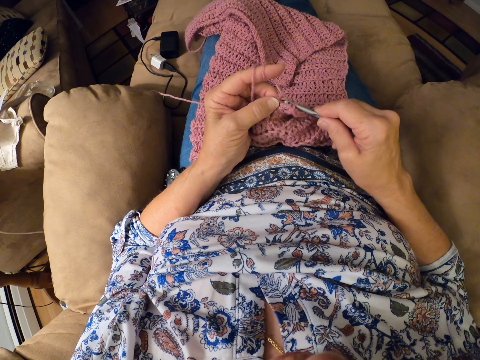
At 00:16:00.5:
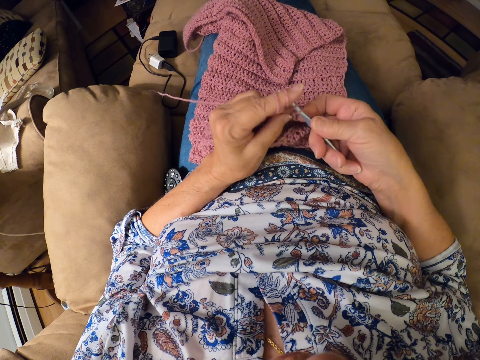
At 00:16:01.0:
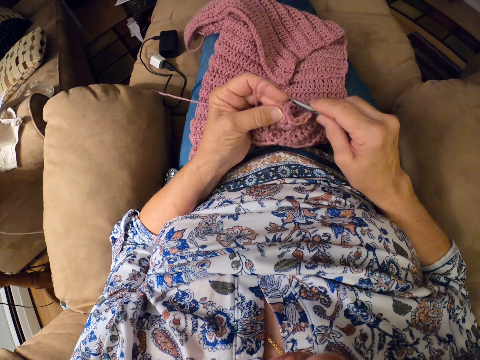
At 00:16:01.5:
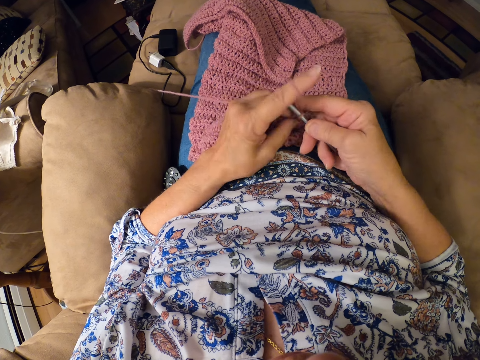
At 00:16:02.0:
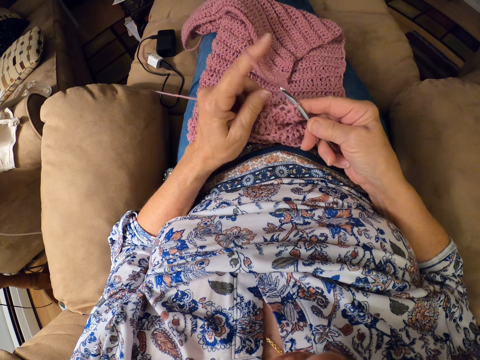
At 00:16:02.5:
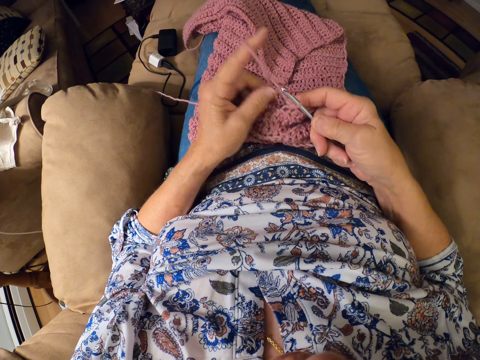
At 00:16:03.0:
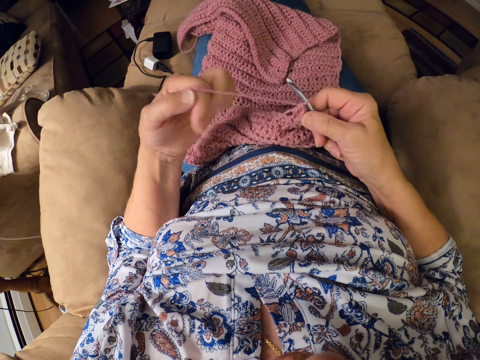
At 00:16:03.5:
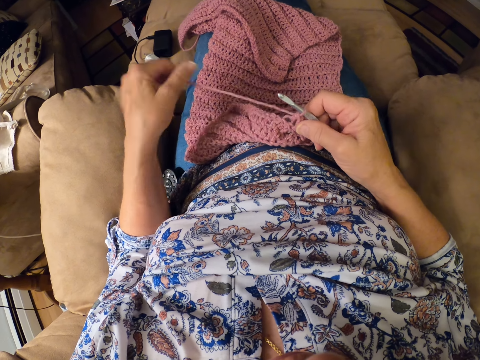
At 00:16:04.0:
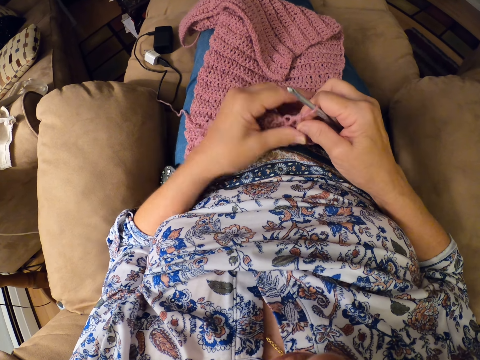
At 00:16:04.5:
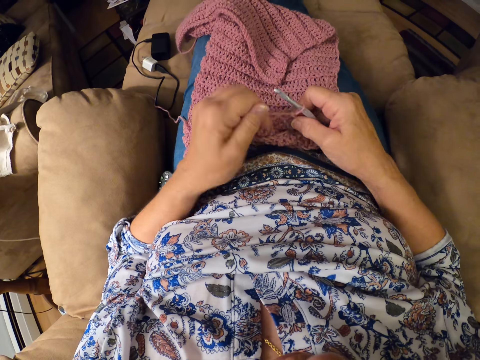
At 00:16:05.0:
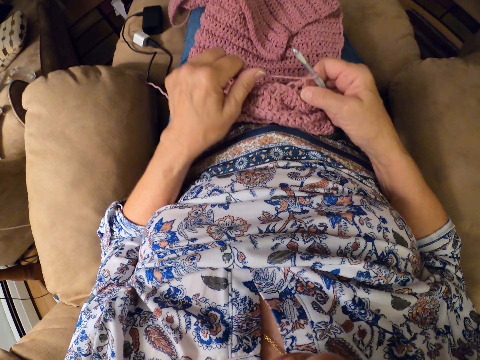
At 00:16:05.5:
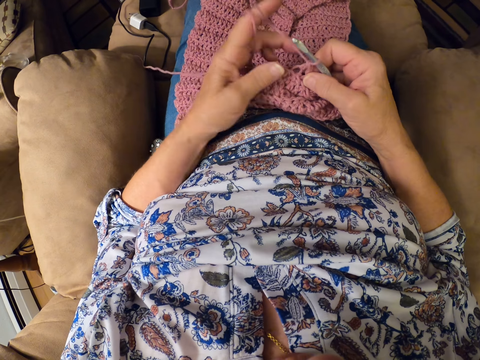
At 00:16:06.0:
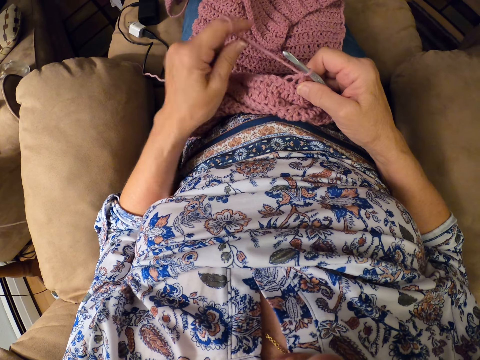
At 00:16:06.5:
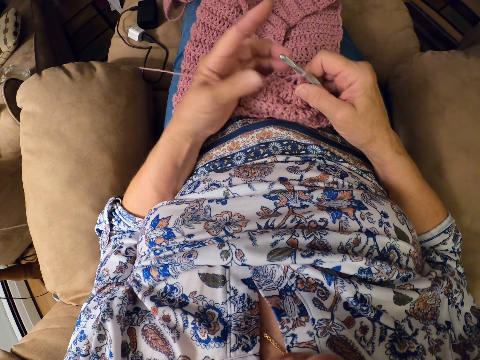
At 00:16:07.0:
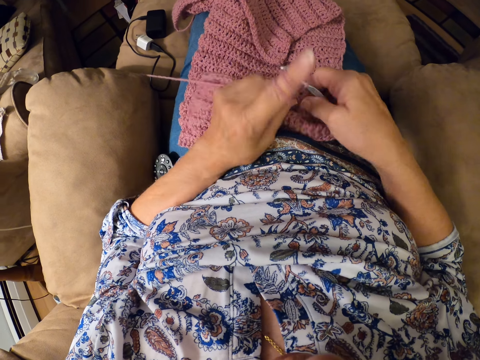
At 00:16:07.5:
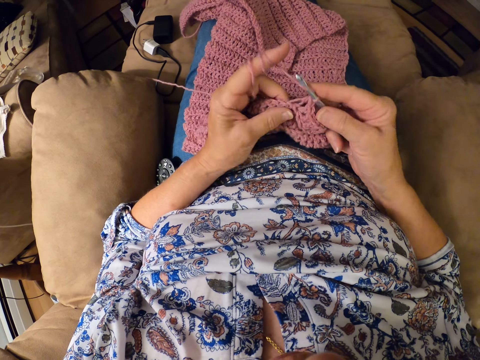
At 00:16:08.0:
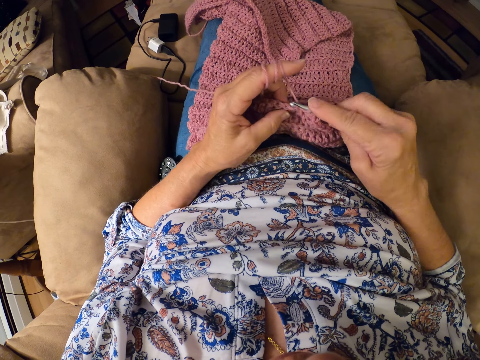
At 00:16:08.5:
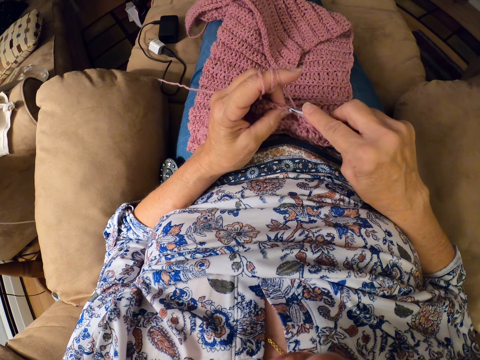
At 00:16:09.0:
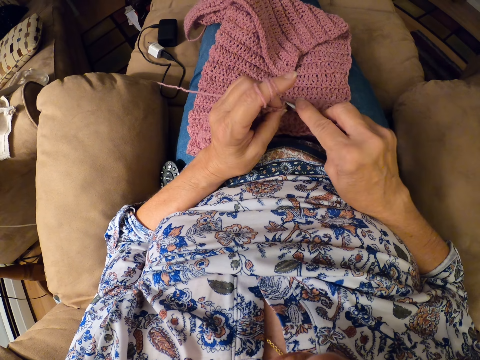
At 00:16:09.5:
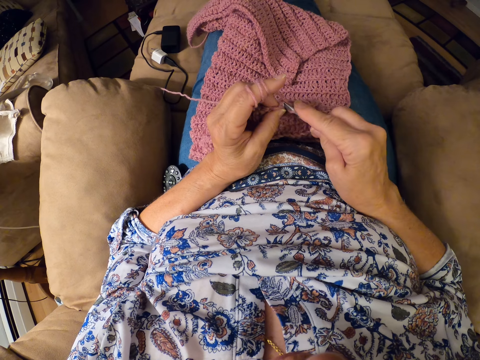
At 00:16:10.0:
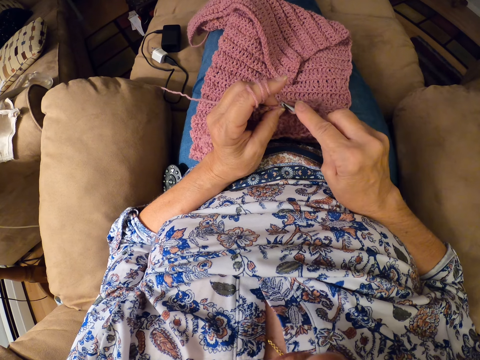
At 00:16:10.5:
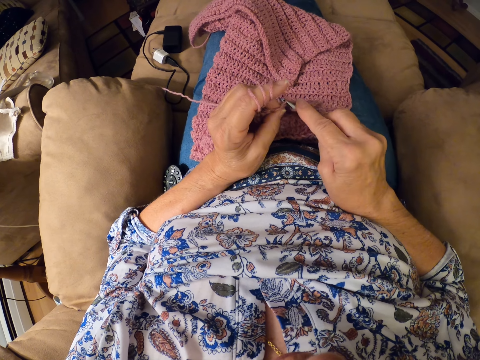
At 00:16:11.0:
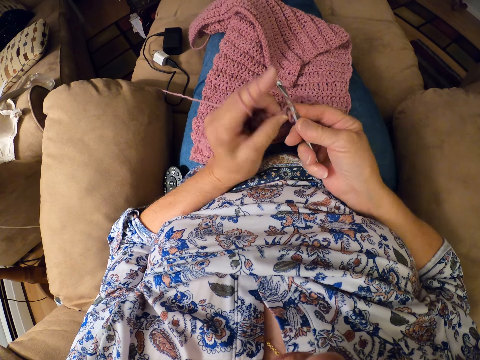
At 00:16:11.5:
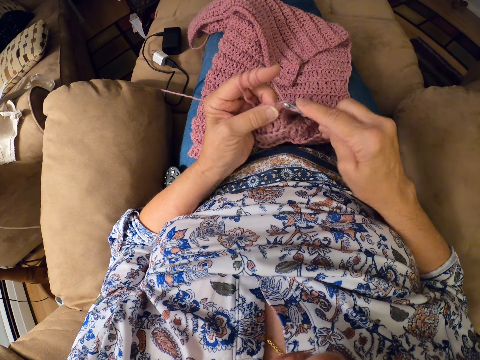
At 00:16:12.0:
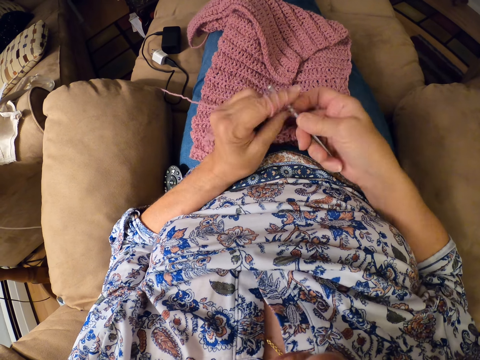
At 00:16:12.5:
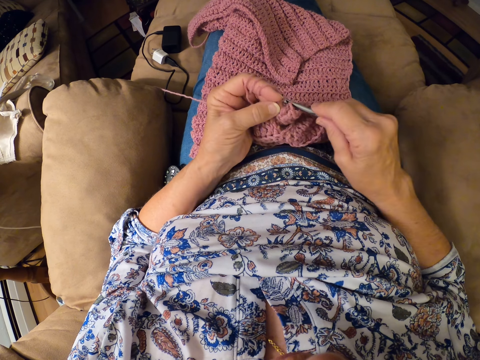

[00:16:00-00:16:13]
The camera wearer untwirls the thread from her left index finger. She twirls the thread around her left index finger. She crochets the yarn with the crochet hook in her right hand.

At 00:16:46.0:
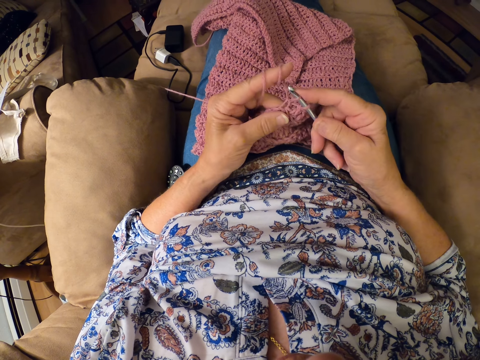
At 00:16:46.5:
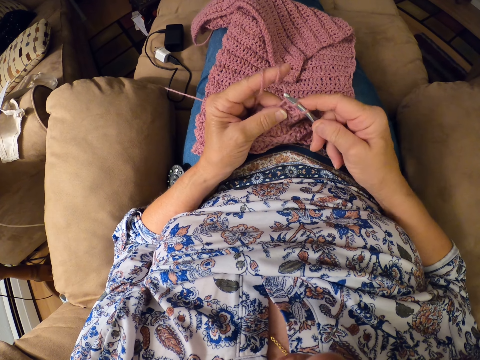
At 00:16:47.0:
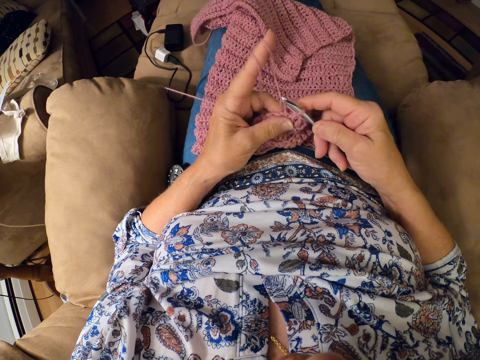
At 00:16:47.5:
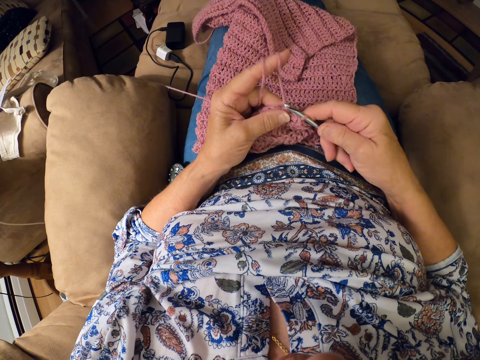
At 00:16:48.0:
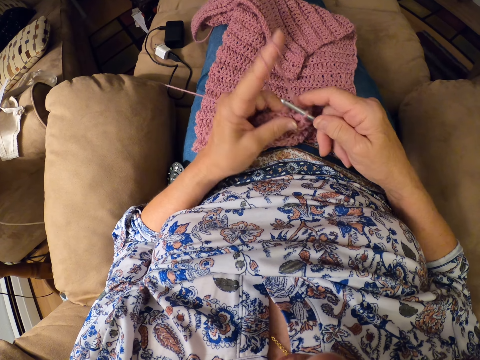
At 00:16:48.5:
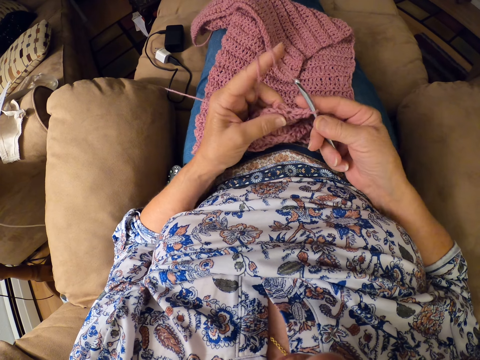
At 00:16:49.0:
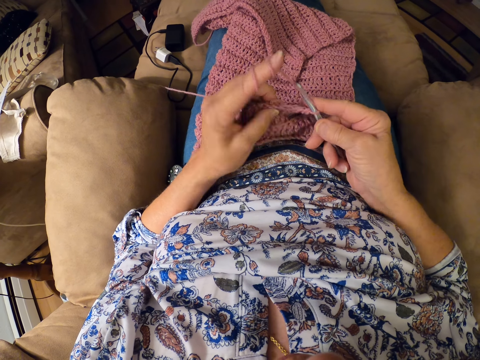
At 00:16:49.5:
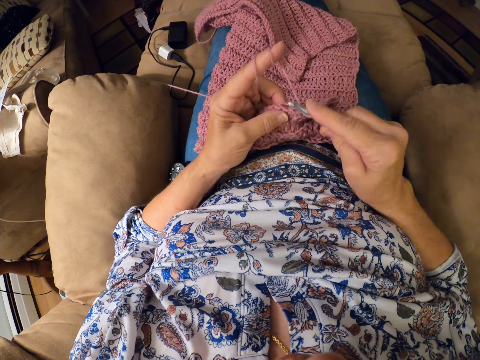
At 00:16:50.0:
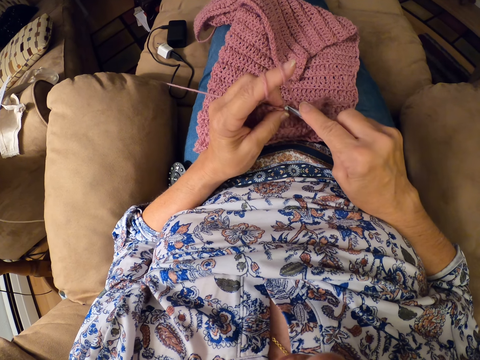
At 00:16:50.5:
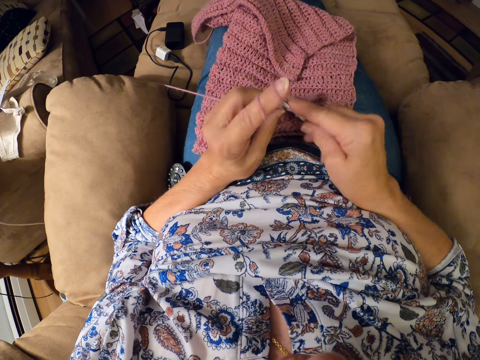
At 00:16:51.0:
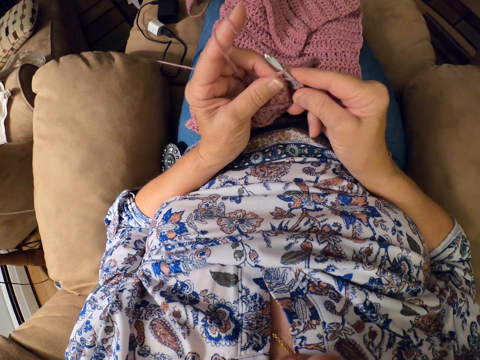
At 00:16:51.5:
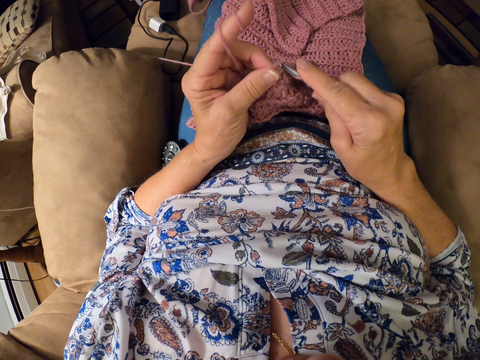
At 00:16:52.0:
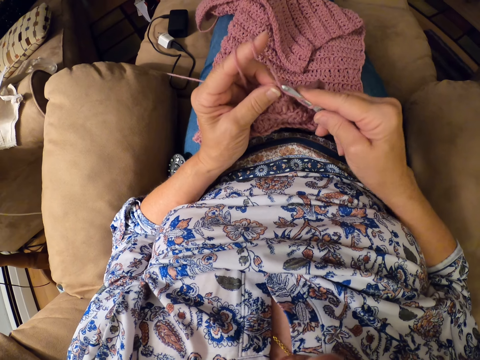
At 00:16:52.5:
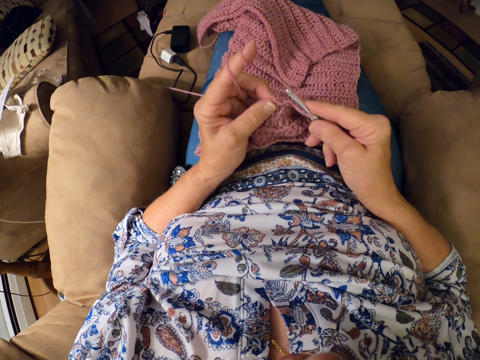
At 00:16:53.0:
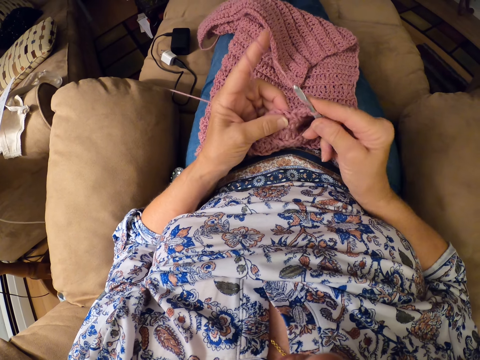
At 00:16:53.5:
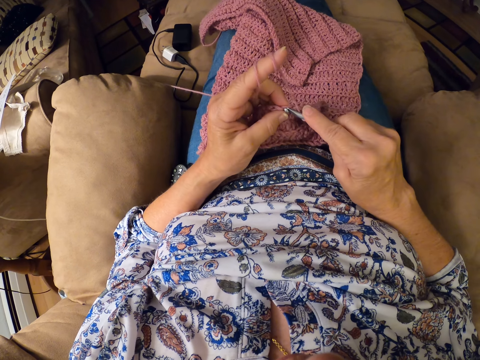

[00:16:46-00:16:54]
The camera wearer unfastens the thread. They weave the fabric.

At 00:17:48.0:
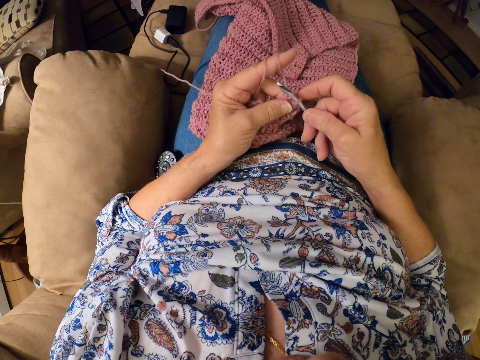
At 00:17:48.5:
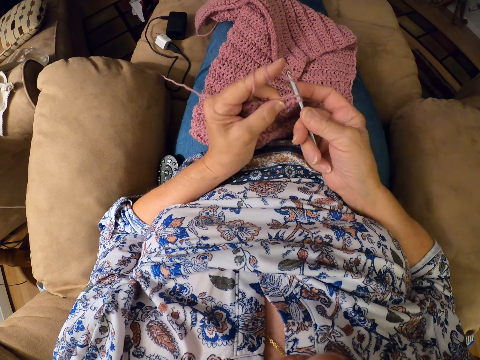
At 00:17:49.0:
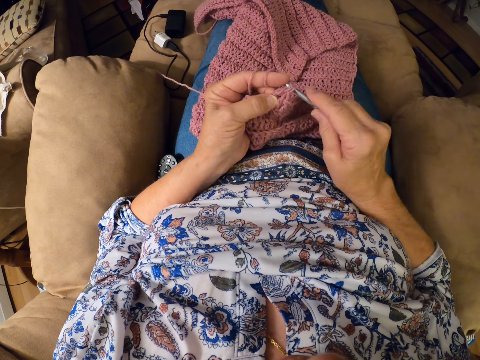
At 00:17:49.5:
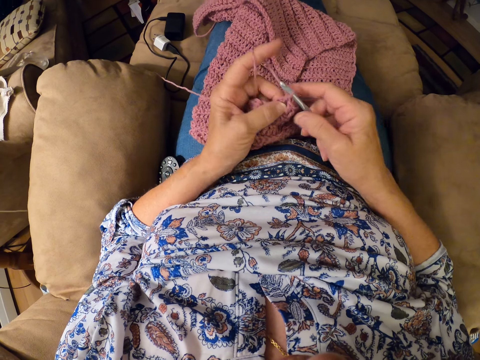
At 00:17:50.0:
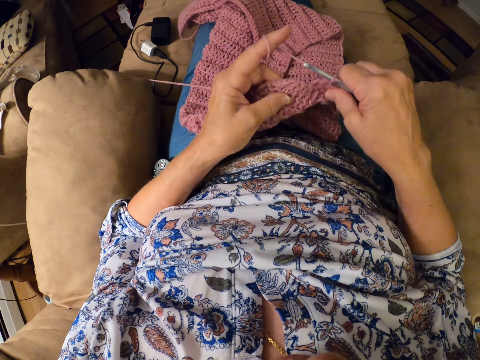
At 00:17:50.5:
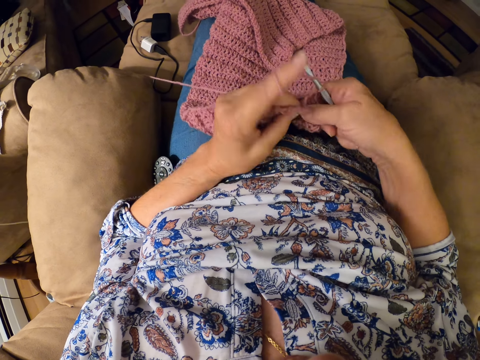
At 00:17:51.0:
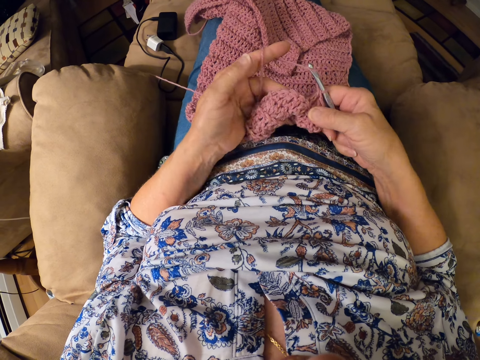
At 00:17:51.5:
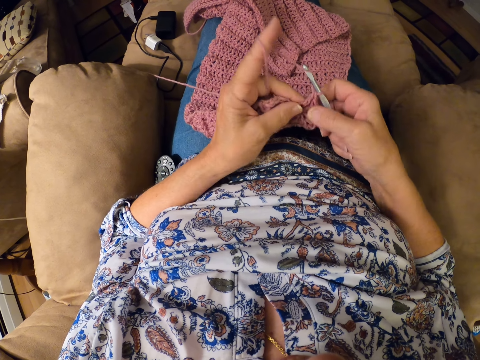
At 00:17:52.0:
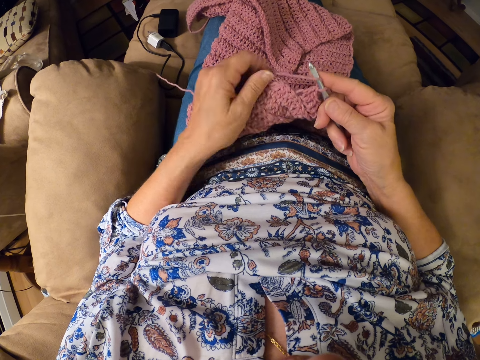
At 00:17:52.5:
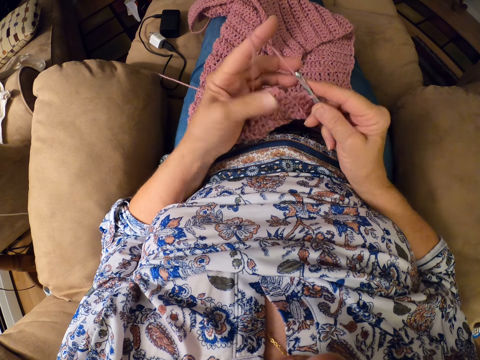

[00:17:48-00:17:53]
The camera wearer adjusts the fabric.
